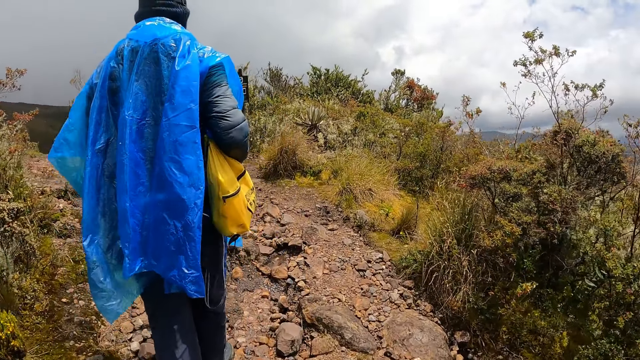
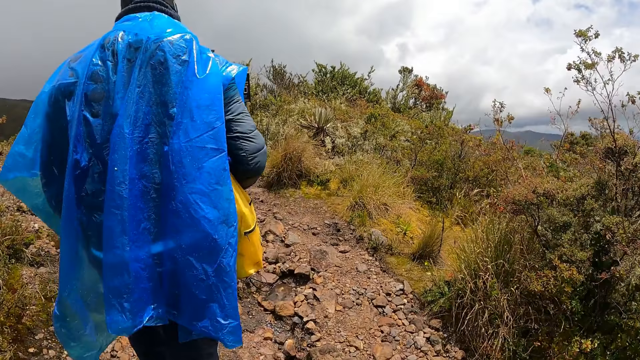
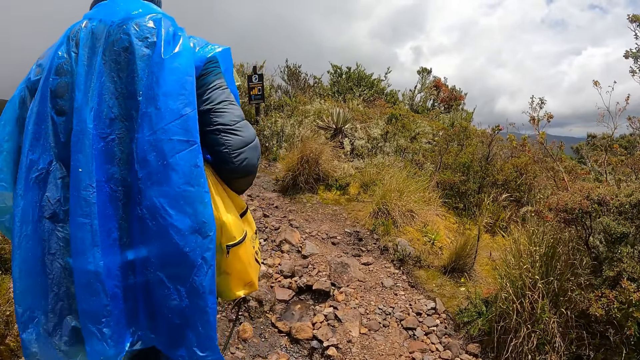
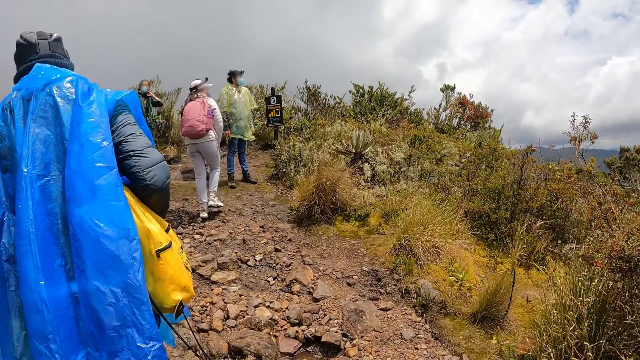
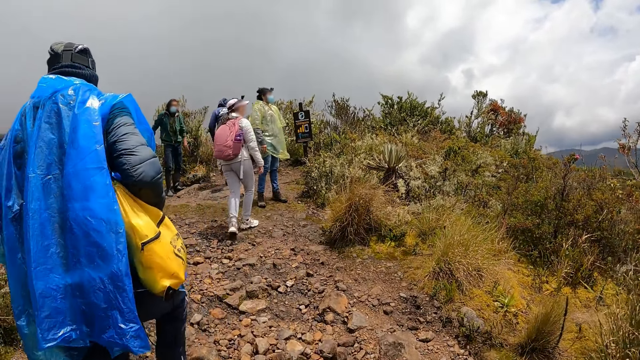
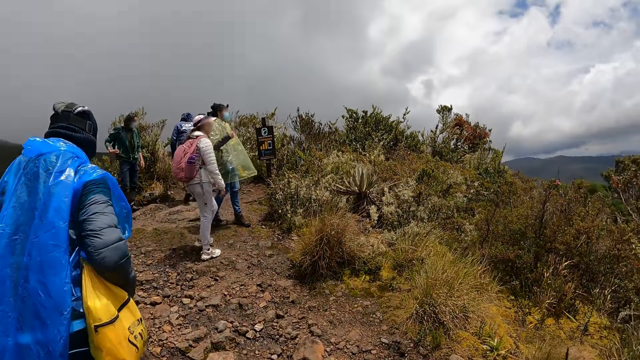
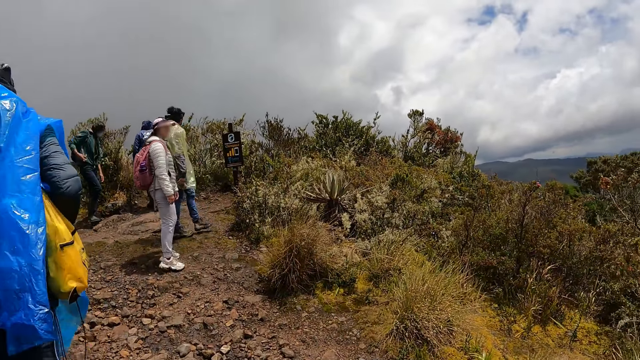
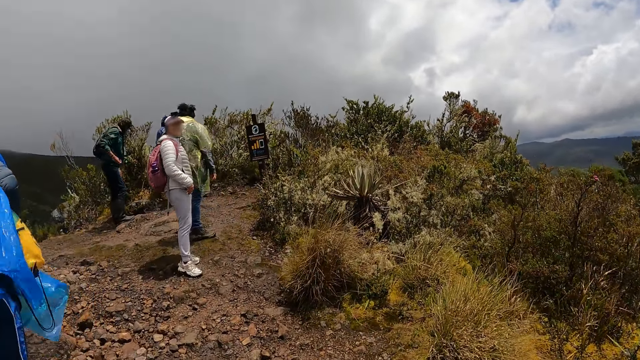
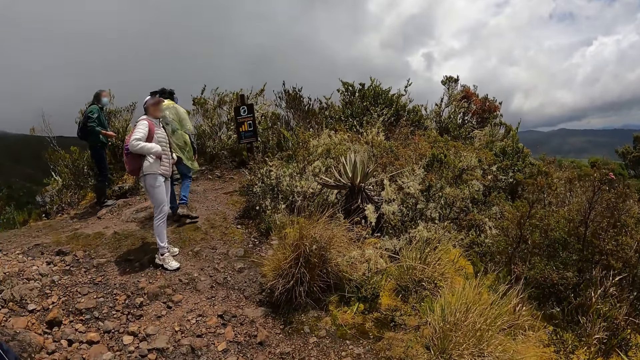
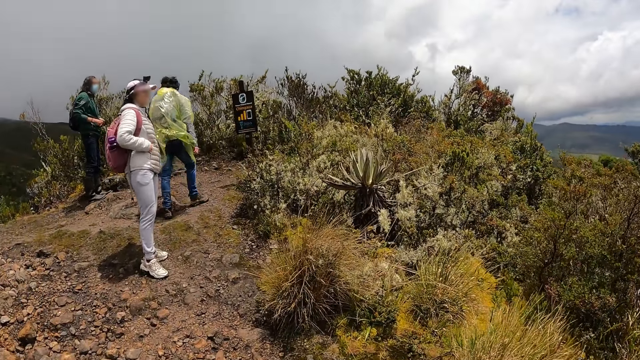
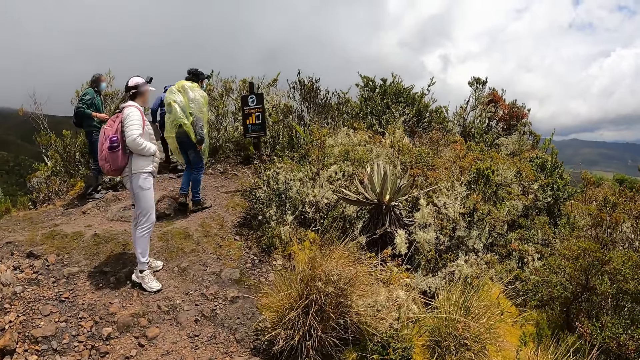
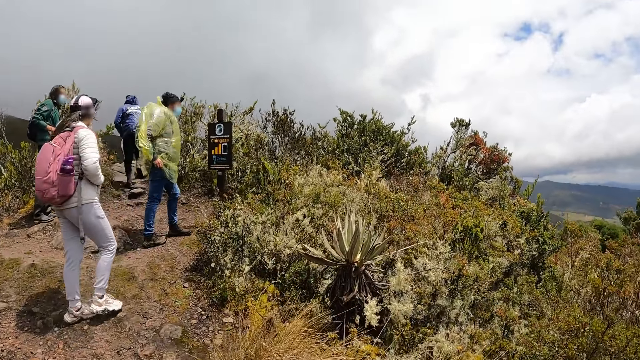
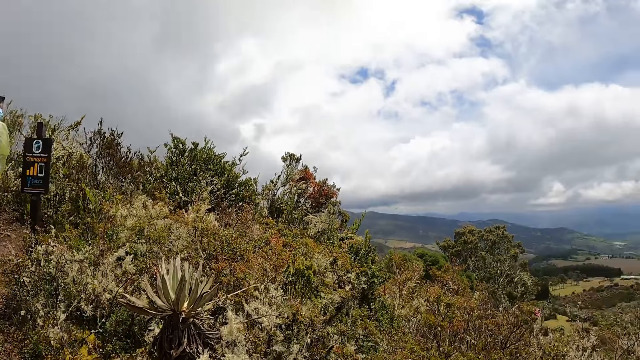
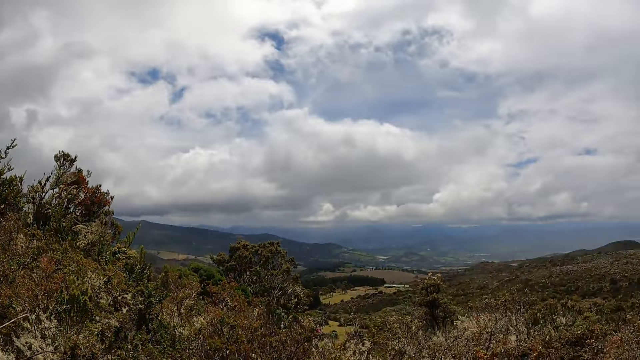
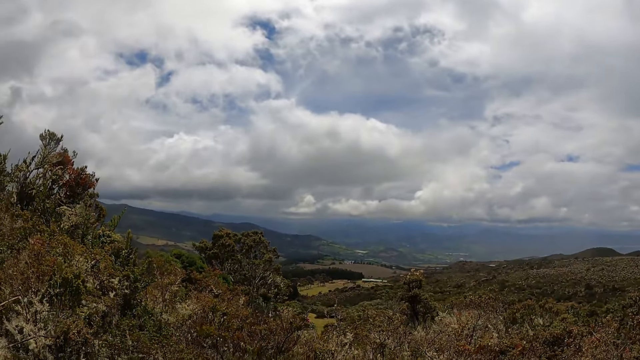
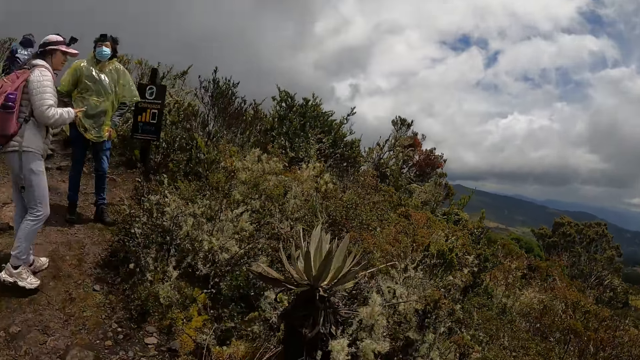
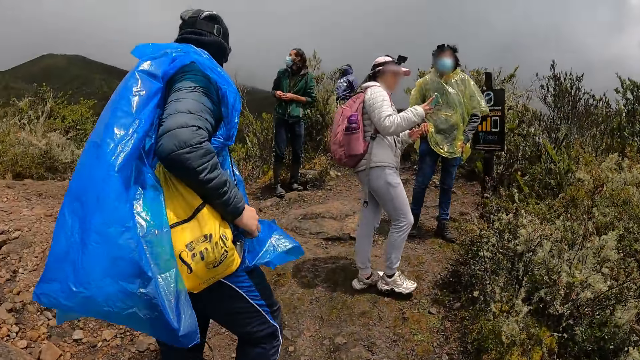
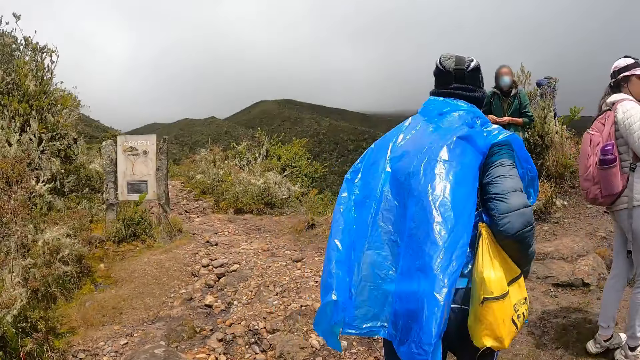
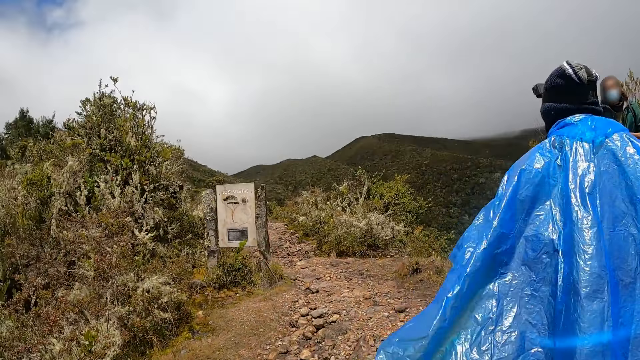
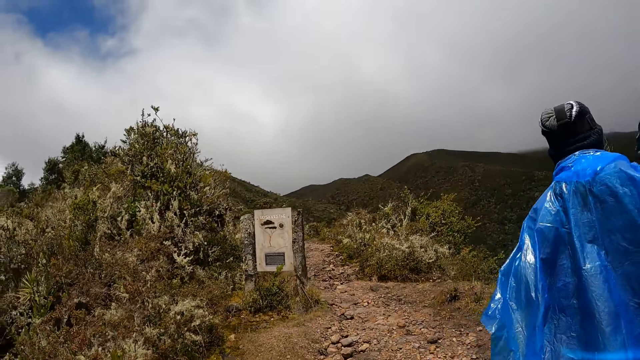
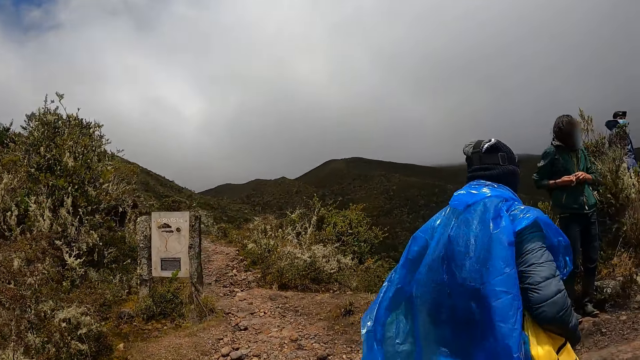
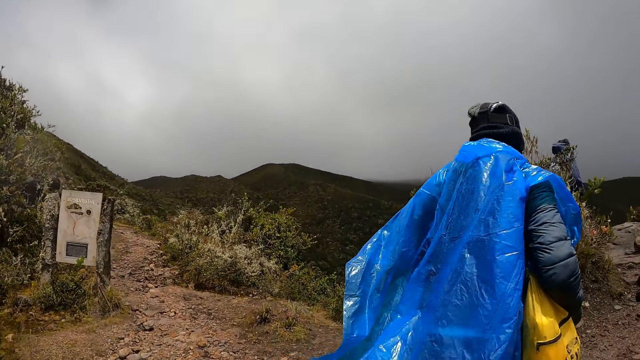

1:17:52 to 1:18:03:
A man stops to walk. Another man stops walking. Another man stops walking. A woman puts a hand in a pocket. The camera wearer looks around. The first man walks.

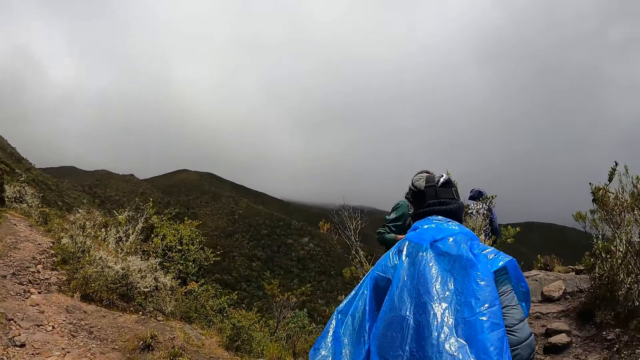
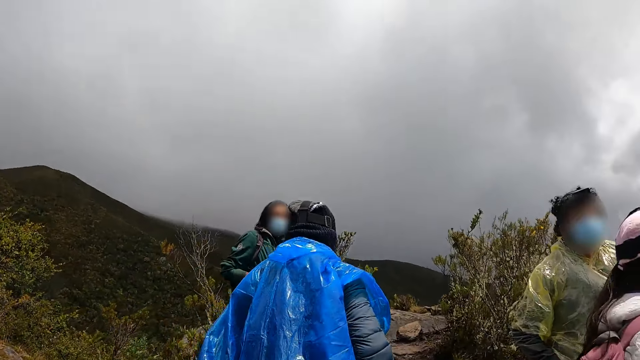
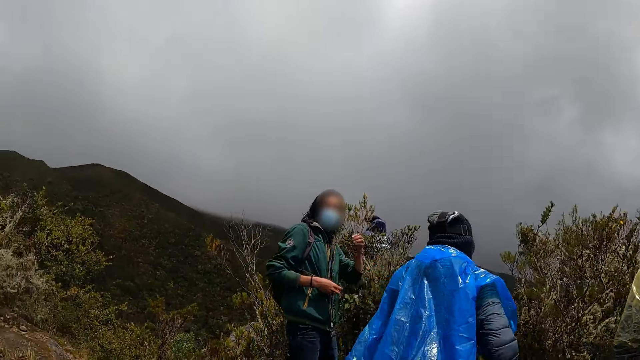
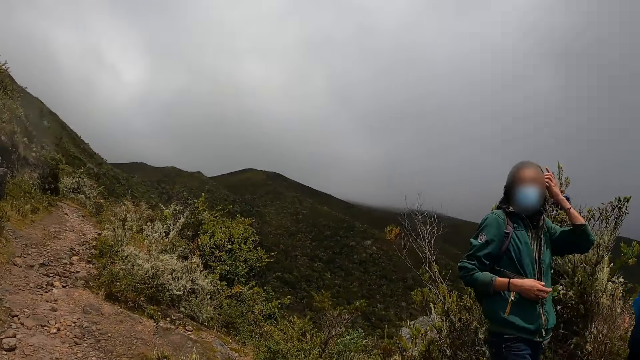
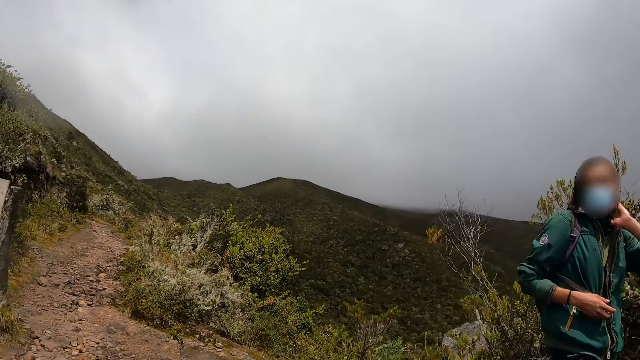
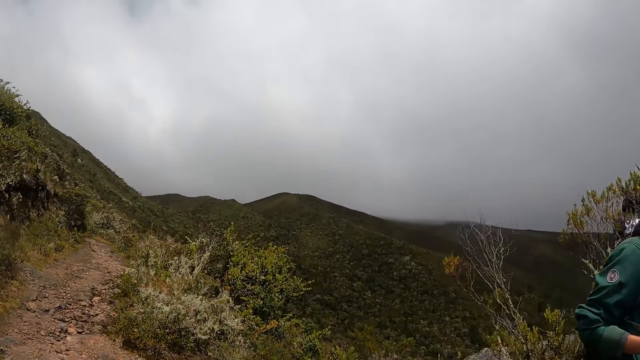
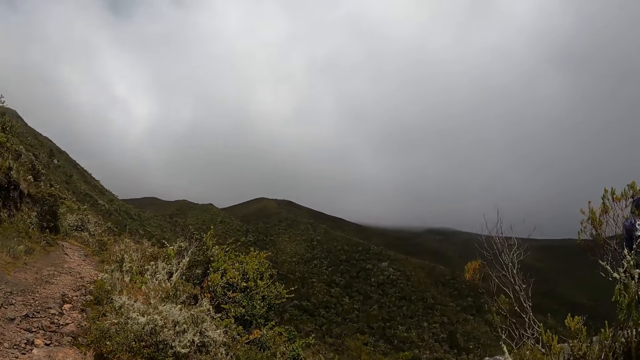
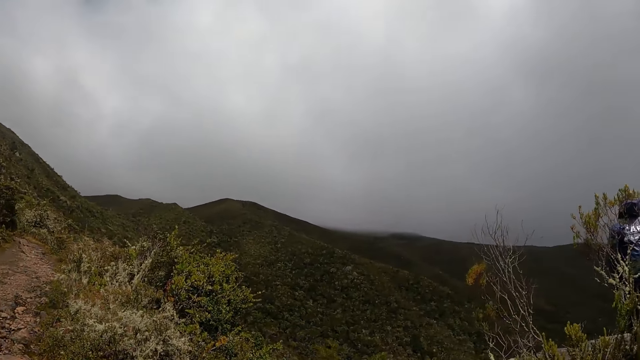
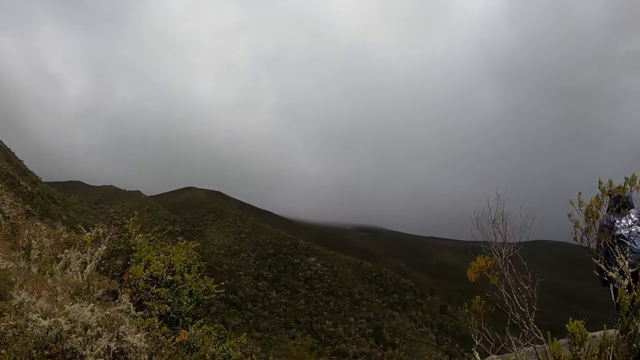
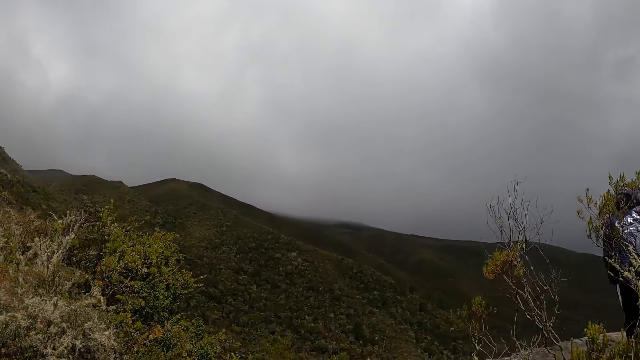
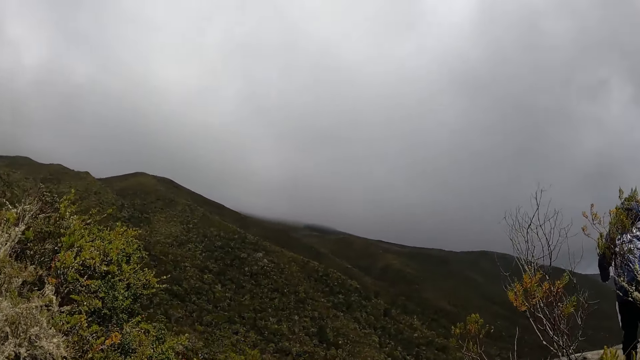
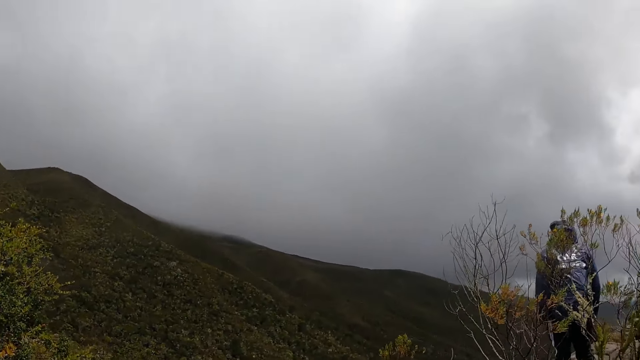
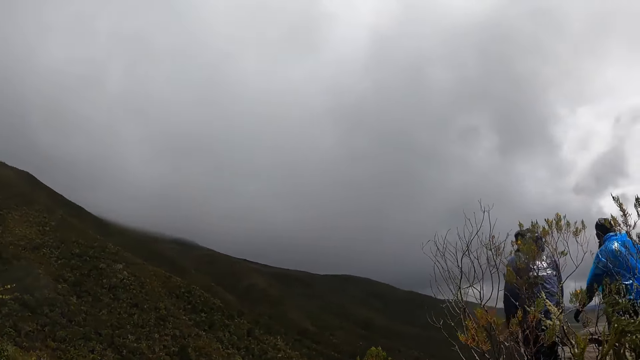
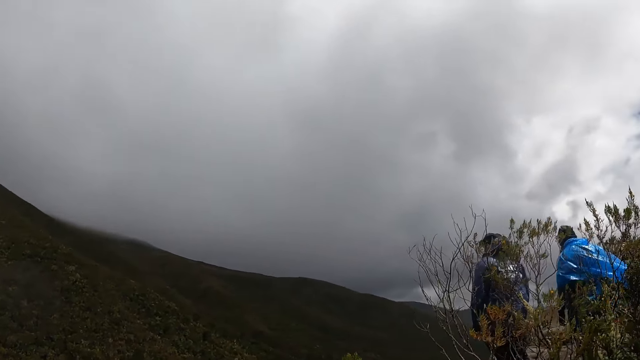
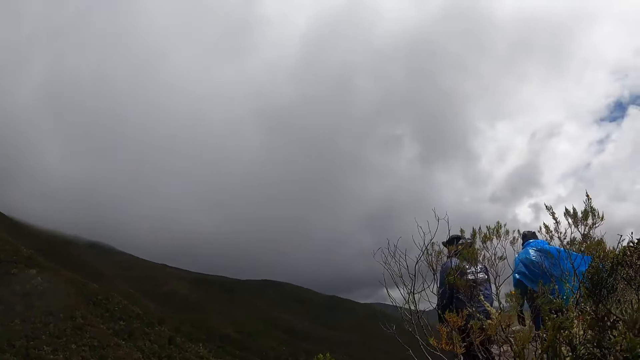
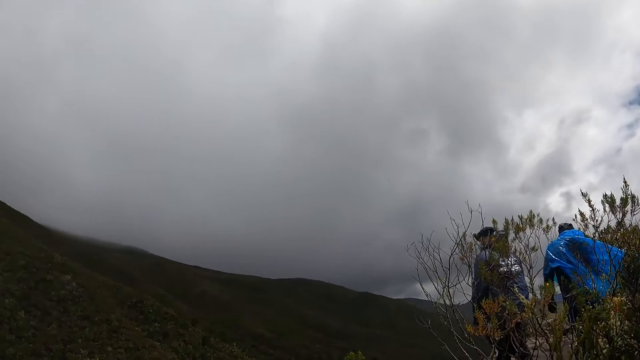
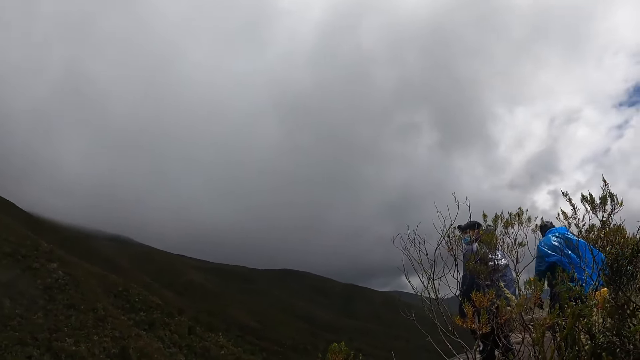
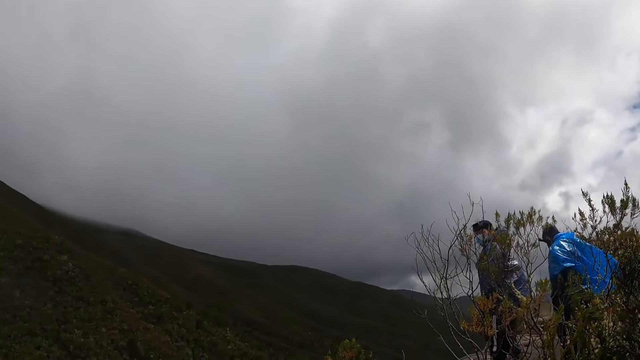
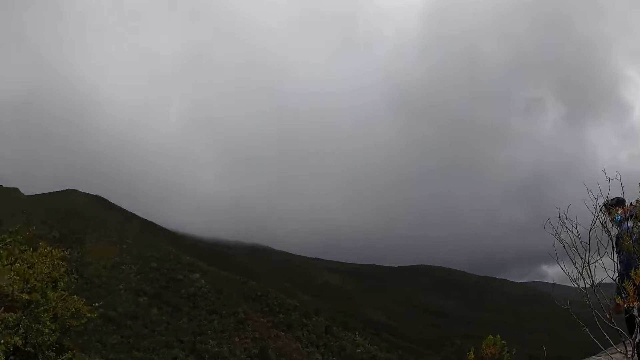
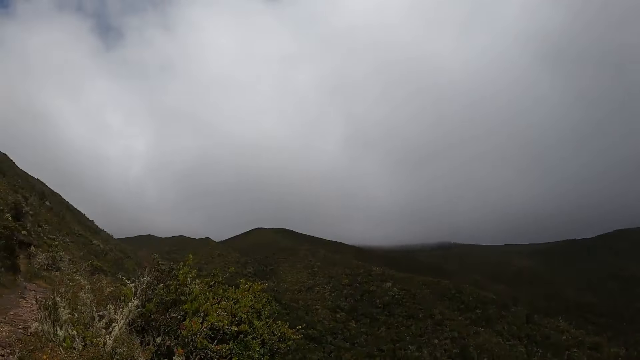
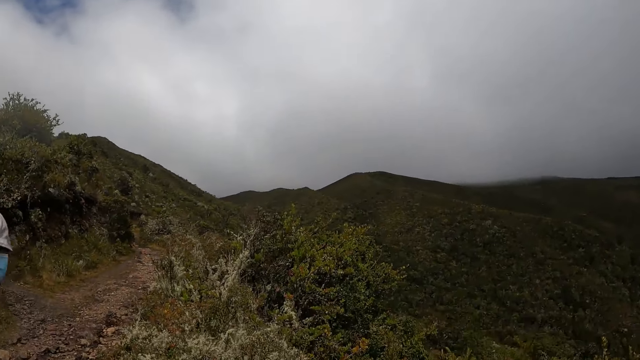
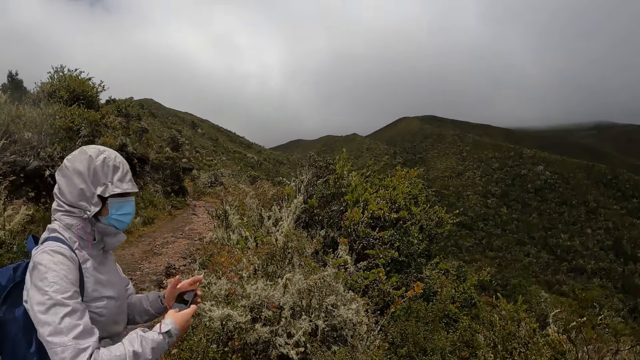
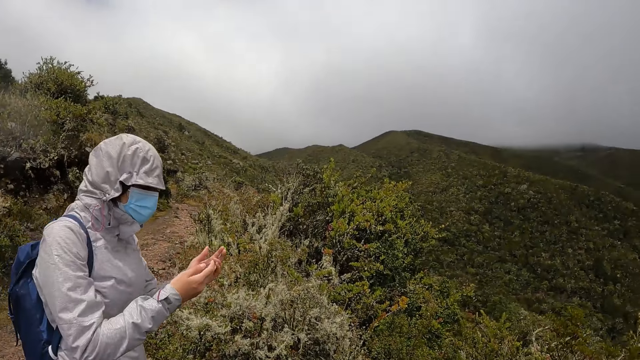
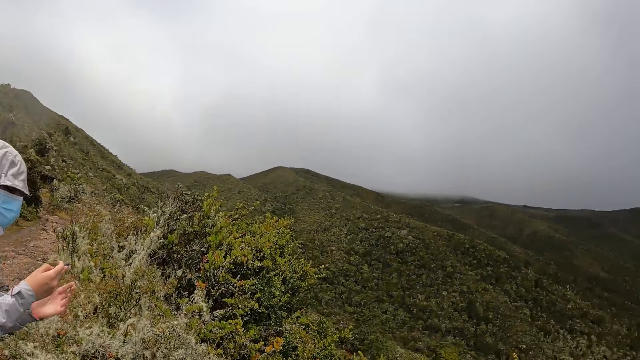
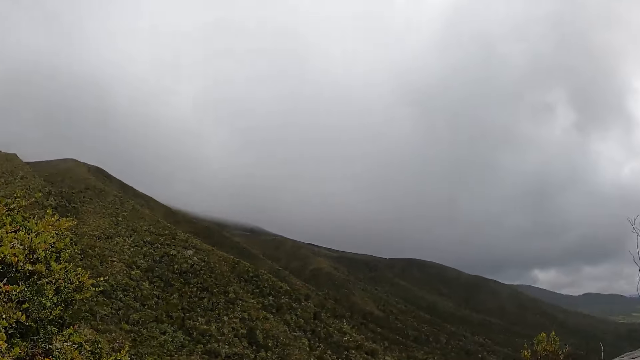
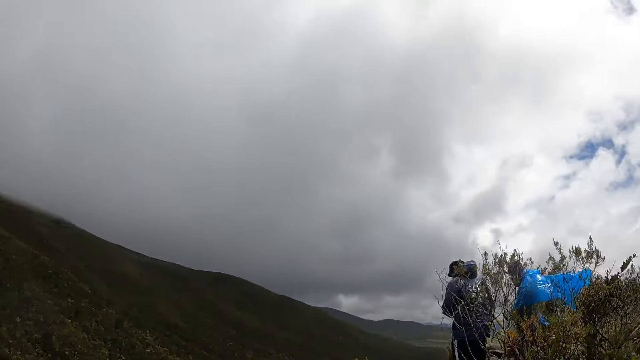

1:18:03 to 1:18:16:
A man touches his hair. The camera wearer walks. They look around. Another man holds a phone with his right hand. He holds the phone with both hands. A third man stares at a finger. The second man holds the phone with his right hand.
